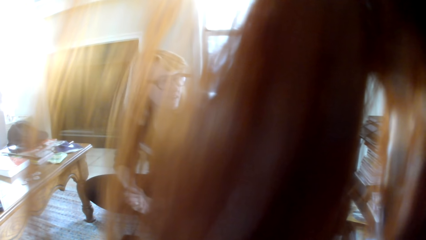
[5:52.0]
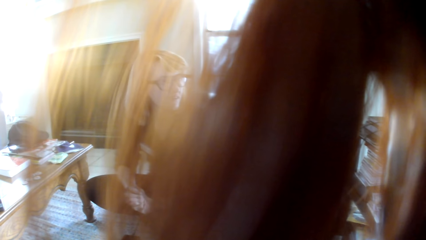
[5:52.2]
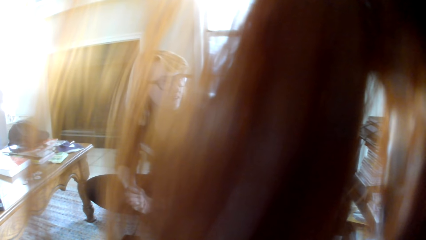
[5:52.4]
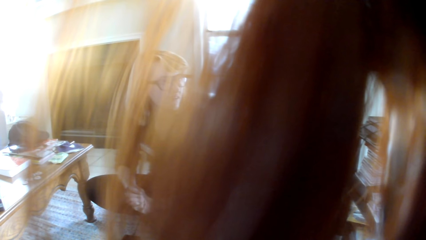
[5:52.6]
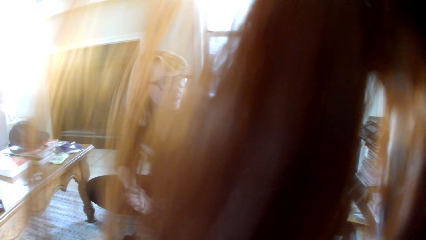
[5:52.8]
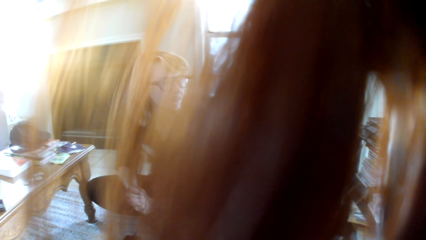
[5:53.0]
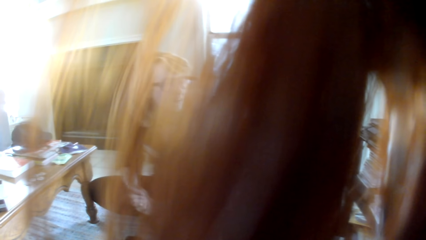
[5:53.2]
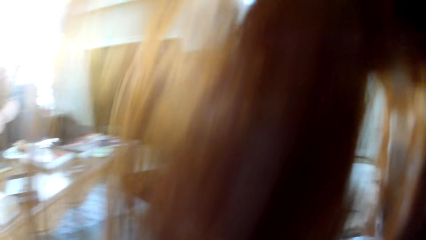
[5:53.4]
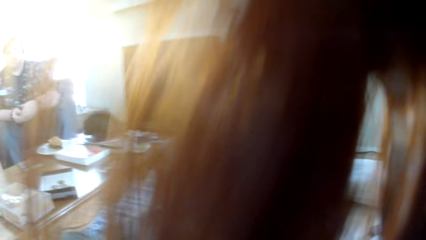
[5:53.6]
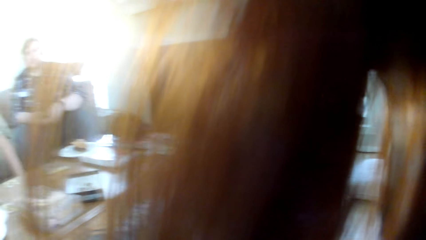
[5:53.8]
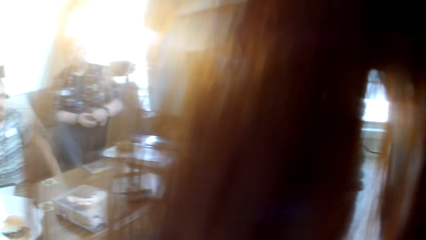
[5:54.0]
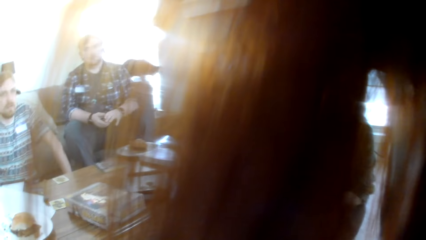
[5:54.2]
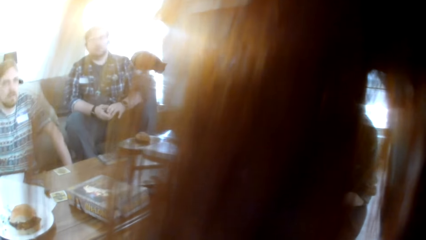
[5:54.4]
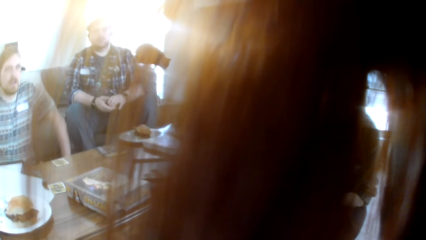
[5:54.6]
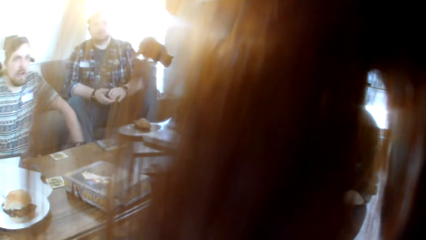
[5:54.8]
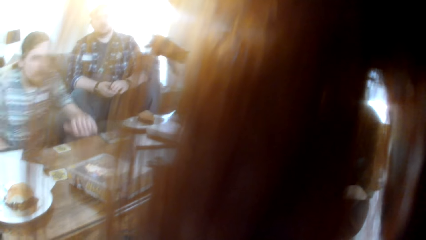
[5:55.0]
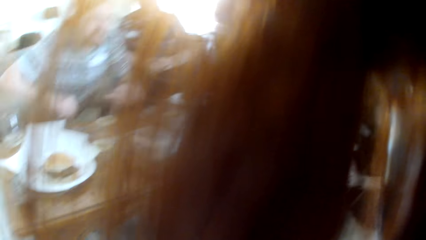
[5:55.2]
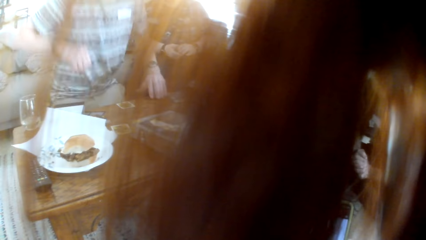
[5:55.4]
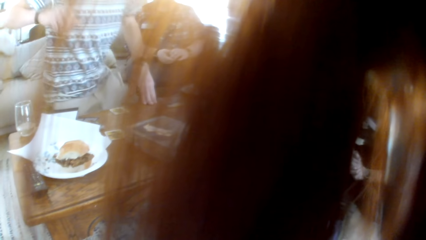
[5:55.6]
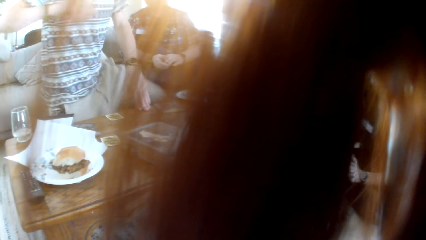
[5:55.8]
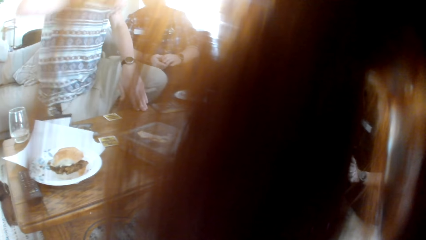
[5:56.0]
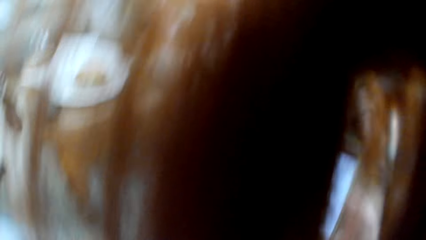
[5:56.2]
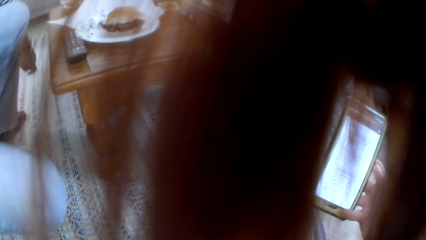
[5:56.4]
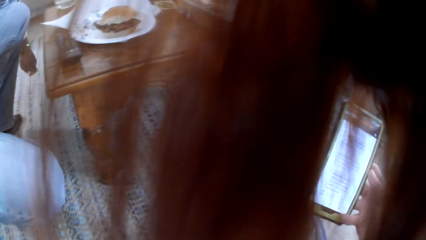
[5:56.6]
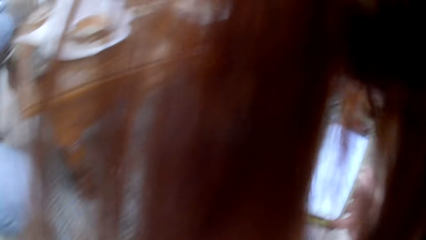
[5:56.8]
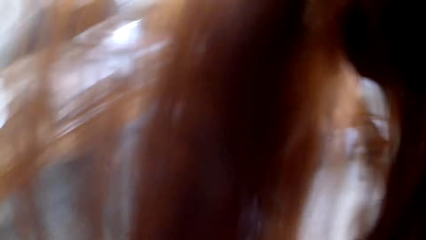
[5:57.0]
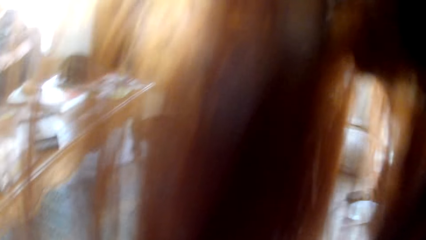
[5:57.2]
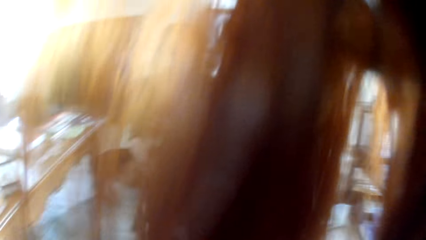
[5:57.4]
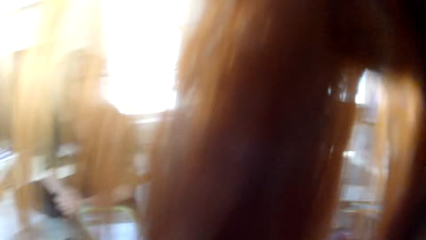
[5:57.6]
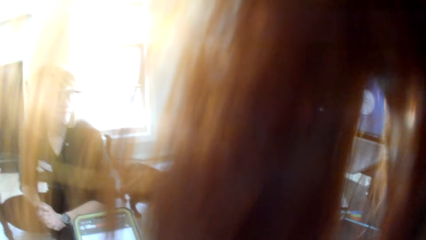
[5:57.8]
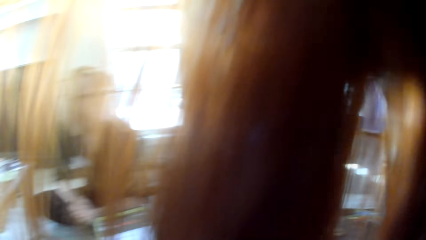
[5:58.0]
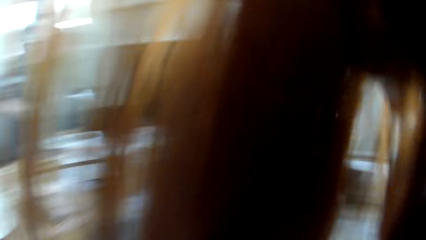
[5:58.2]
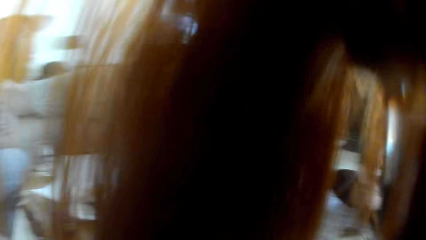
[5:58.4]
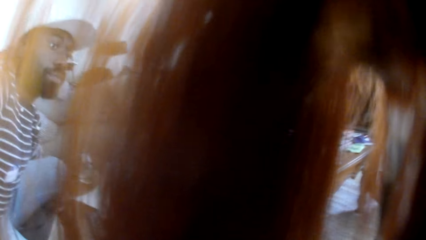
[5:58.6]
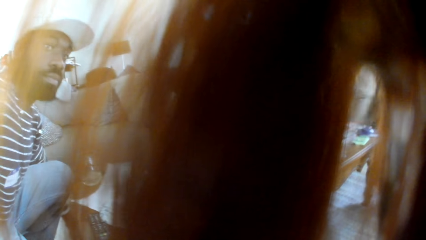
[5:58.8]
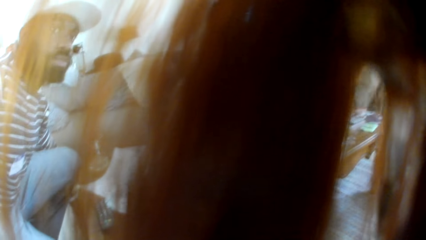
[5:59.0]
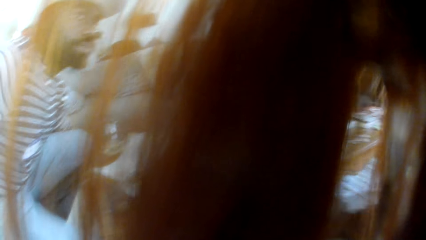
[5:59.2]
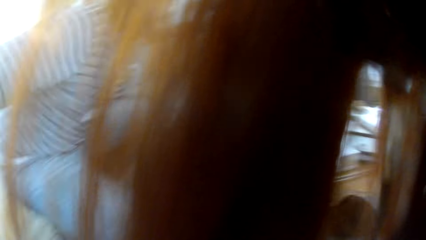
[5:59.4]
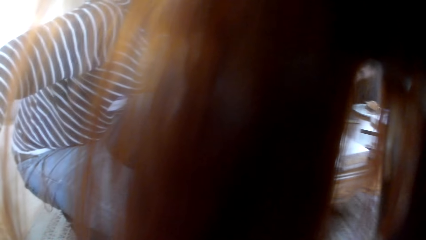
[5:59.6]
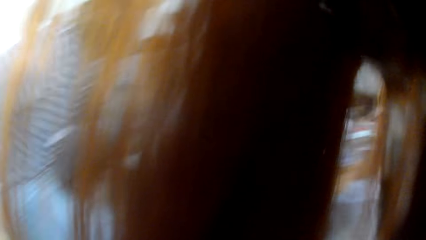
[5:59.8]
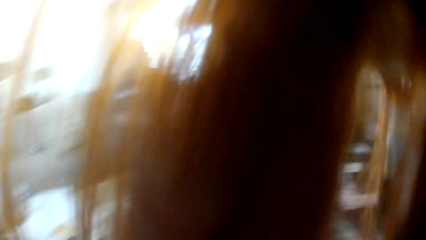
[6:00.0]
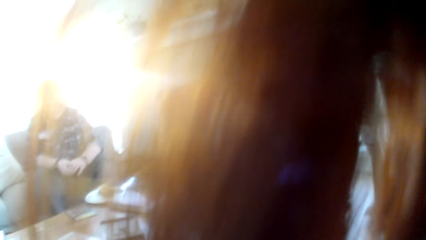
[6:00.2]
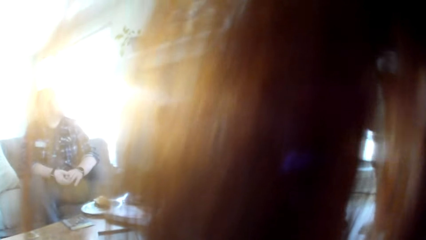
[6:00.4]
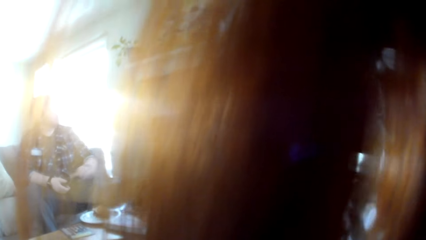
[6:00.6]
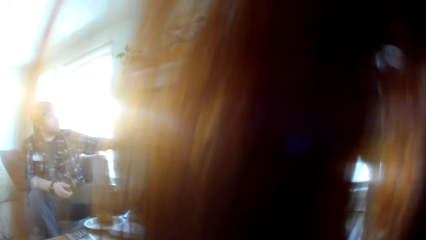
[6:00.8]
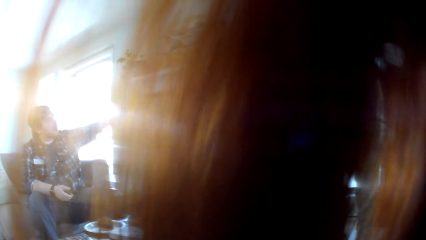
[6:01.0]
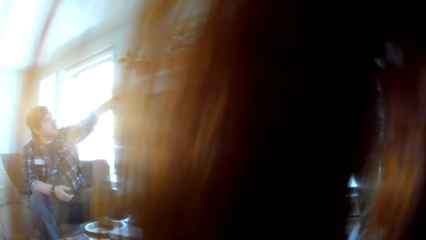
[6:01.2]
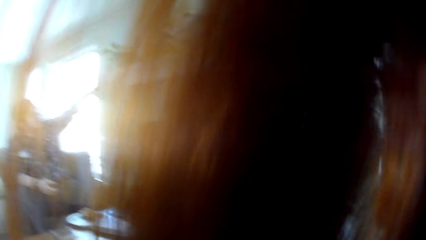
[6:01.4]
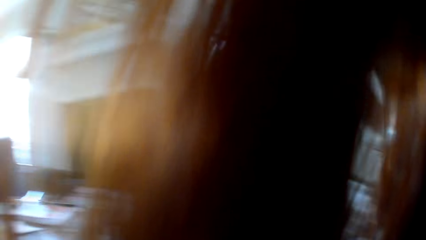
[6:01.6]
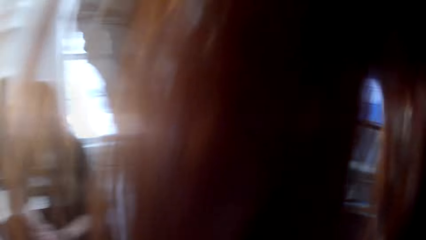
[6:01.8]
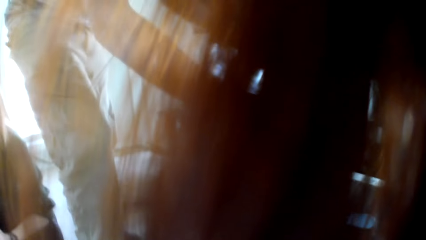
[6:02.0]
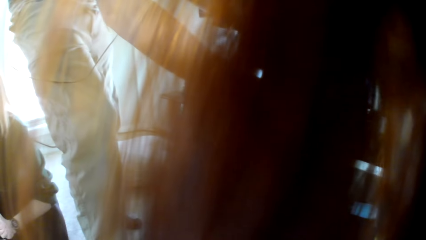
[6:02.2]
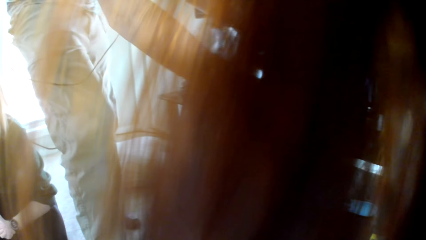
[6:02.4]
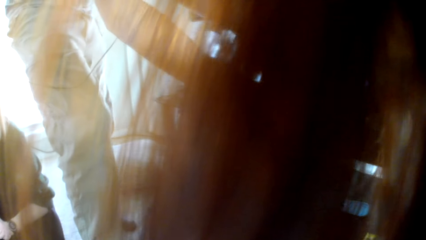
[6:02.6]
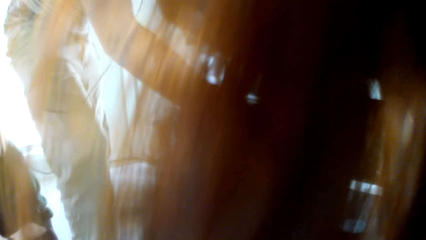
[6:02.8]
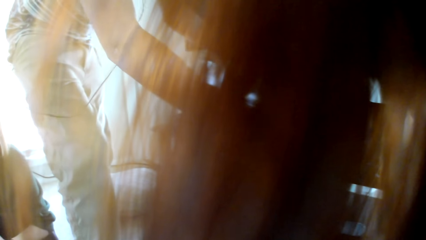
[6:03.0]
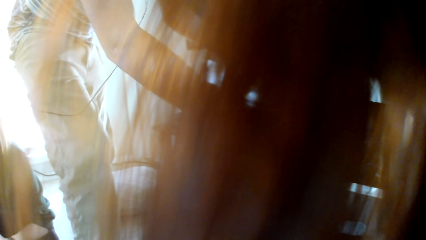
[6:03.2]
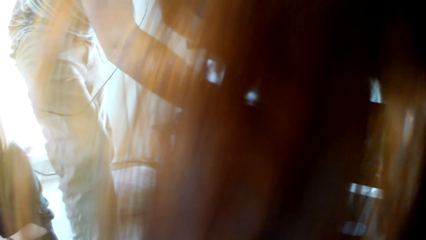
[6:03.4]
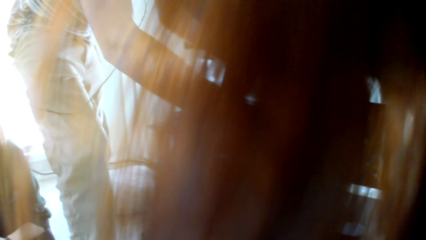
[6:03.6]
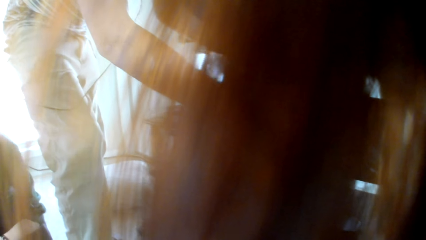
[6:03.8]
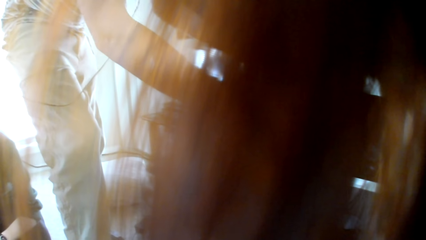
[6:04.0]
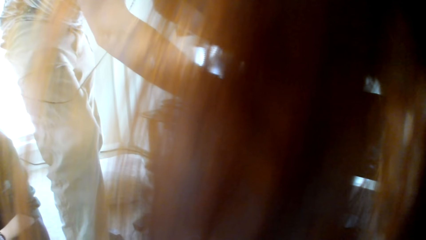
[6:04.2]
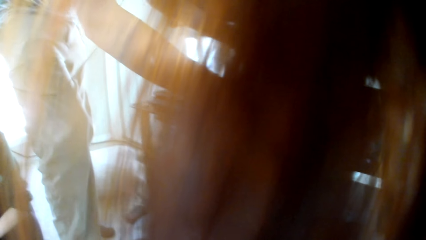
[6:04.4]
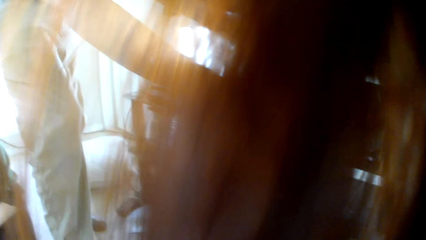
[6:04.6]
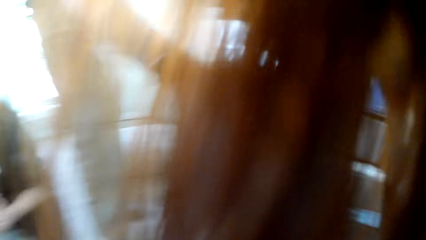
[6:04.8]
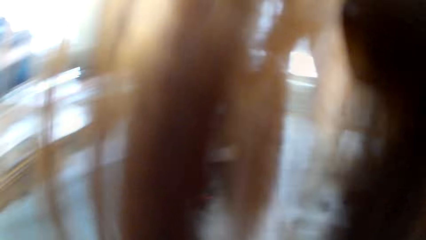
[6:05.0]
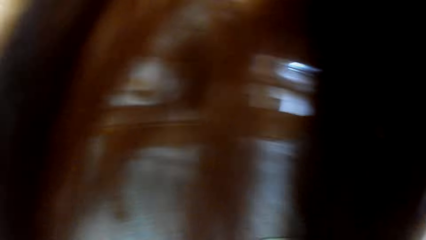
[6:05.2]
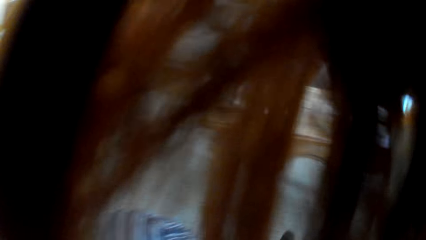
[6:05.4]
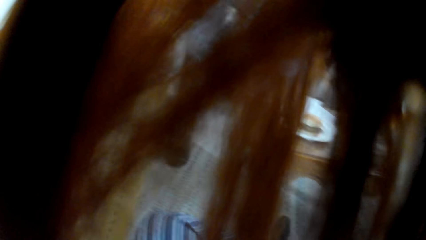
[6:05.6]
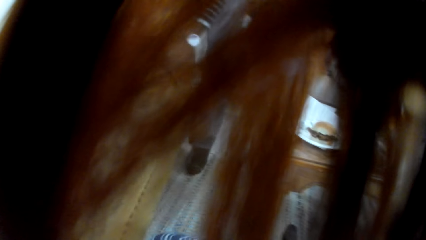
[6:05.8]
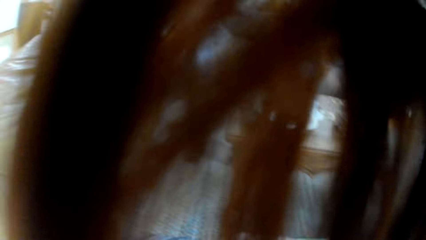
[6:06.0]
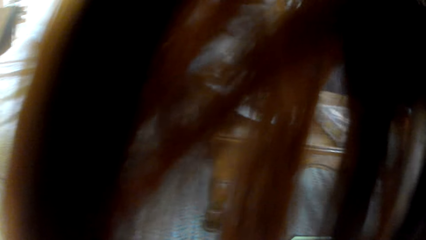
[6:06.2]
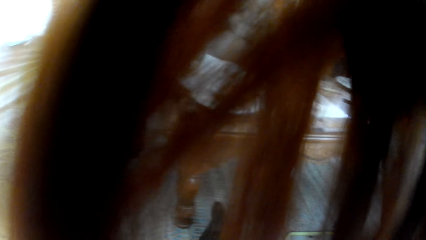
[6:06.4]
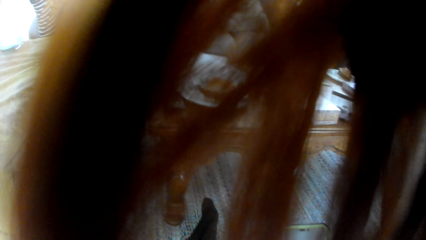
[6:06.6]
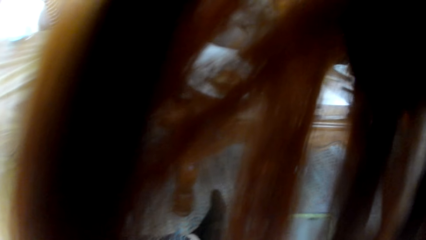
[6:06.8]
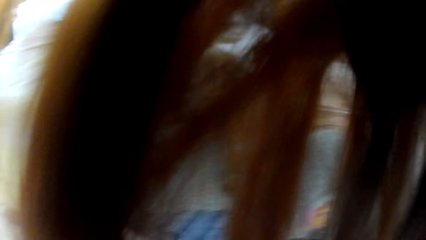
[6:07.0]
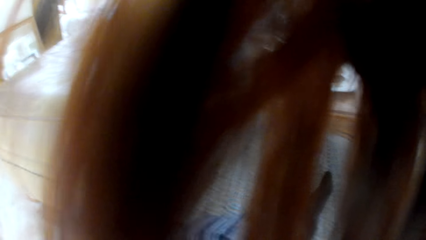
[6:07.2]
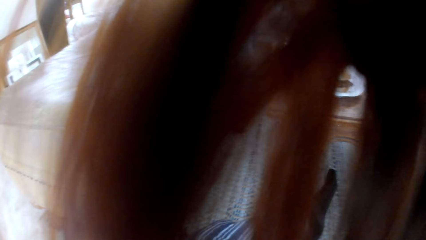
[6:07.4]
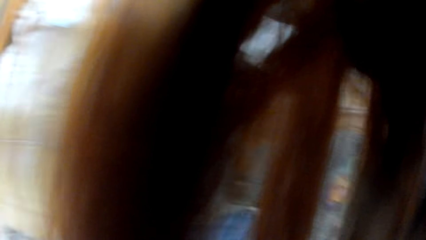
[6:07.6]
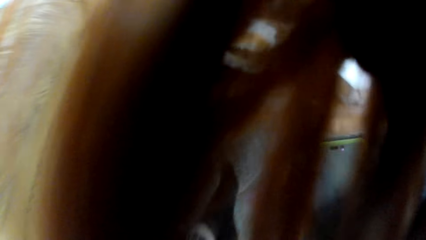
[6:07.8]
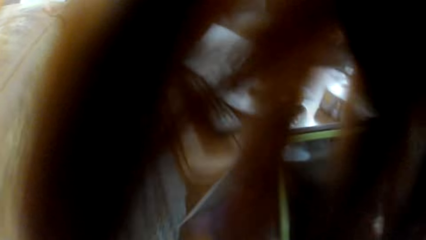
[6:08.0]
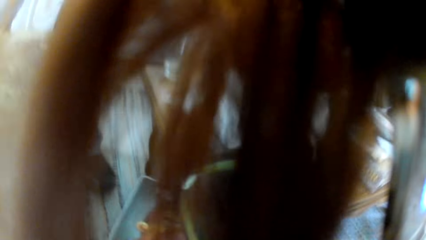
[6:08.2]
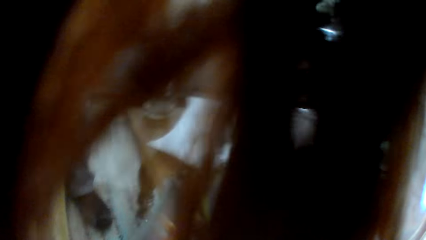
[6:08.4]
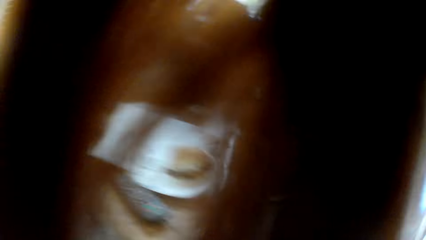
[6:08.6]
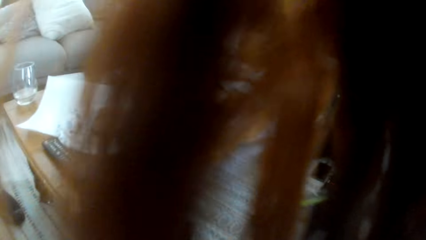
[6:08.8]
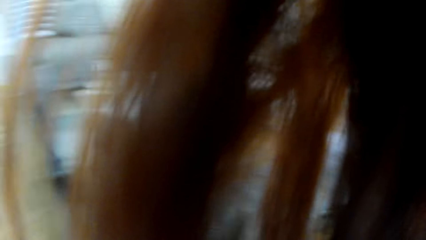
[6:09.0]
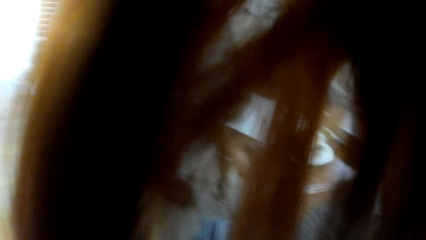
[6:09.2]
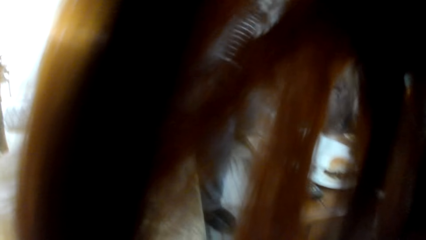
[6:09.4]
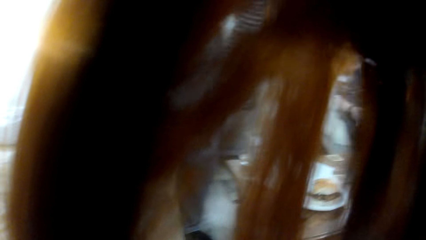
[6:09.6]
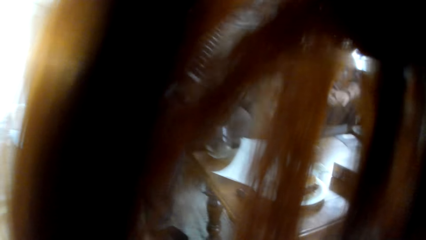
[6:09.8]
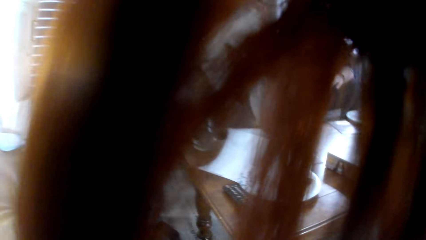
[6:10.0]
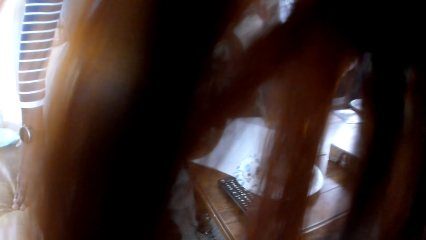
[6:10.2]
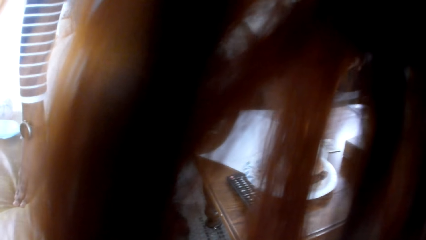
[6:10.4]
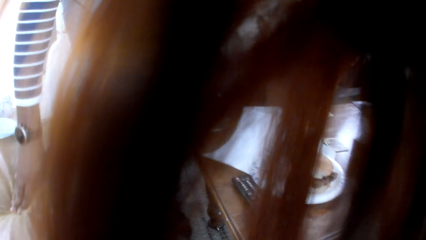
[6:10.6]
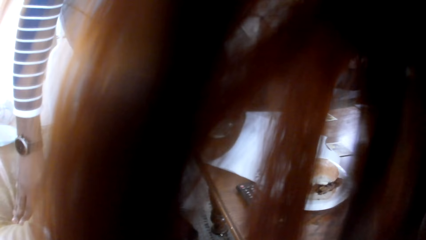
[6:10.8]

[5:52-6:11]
A man stands up. The camera wearer looks around. Another man points at the wall. The first man checks something. The camera wearer looks around.
